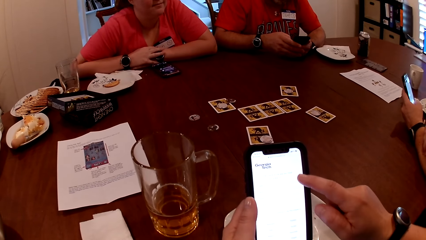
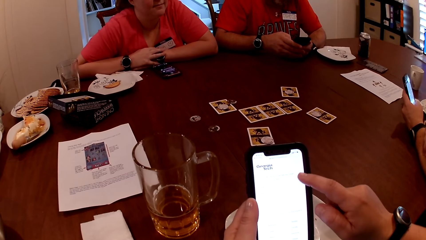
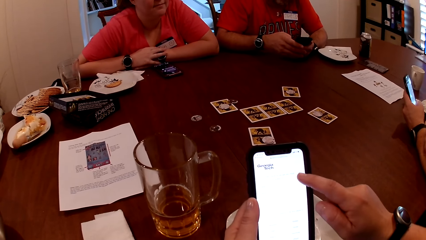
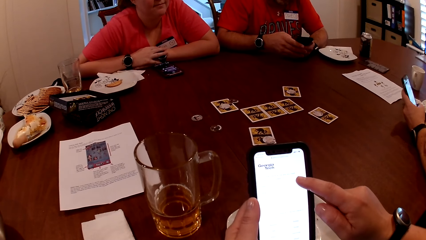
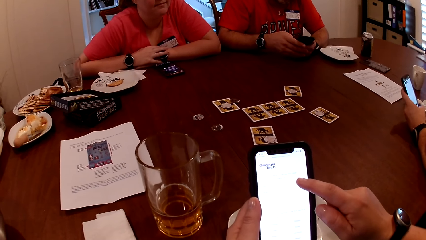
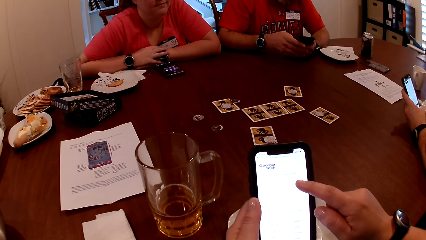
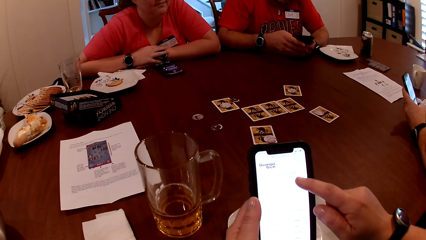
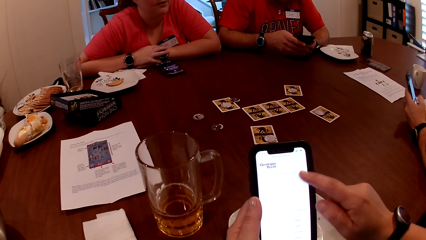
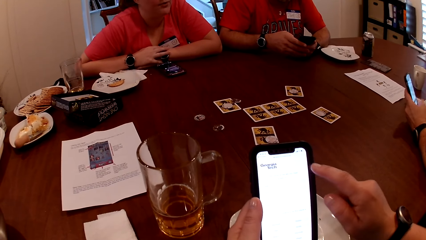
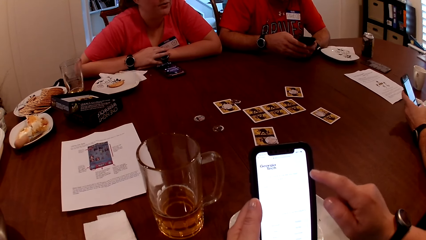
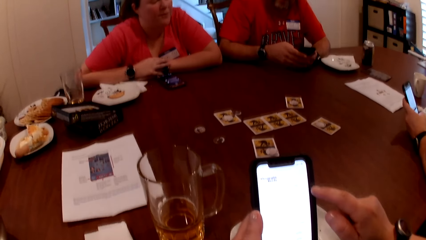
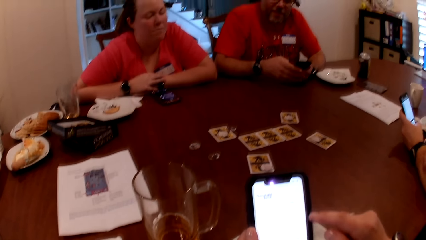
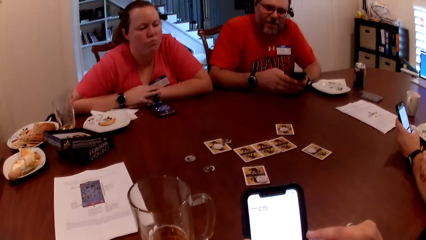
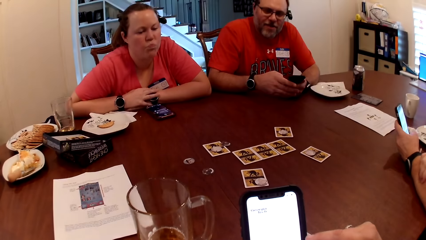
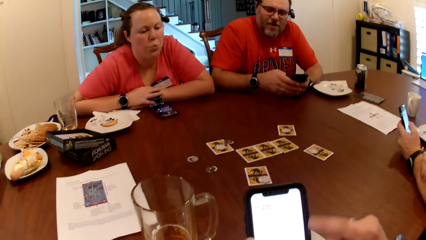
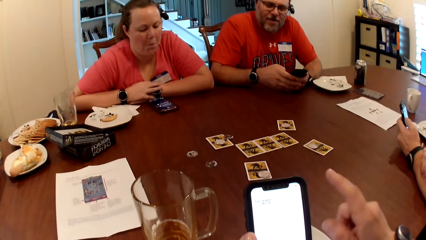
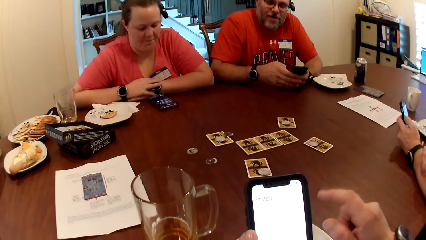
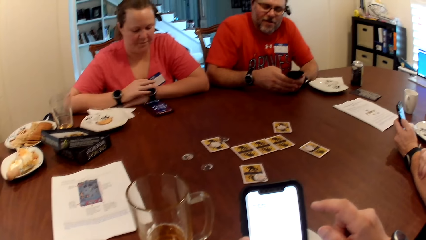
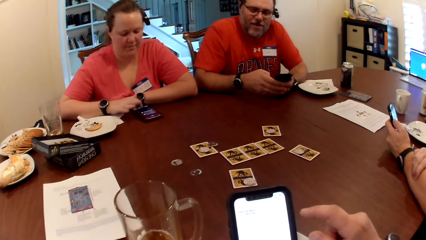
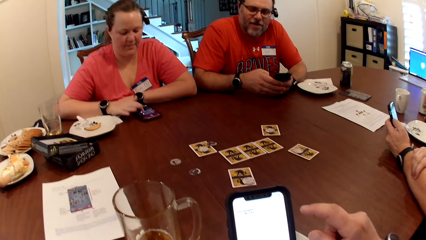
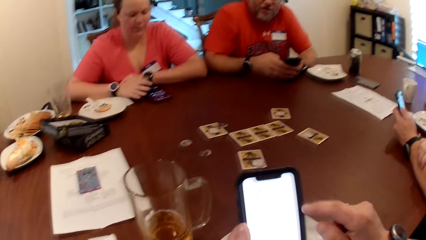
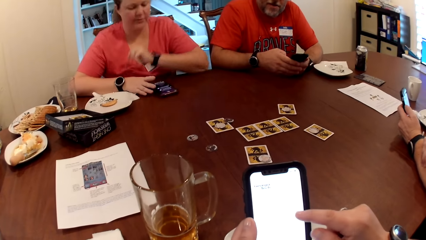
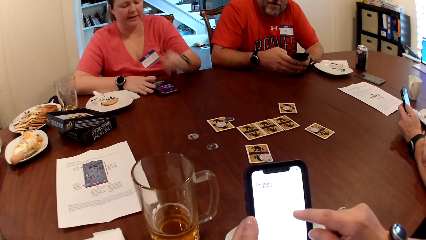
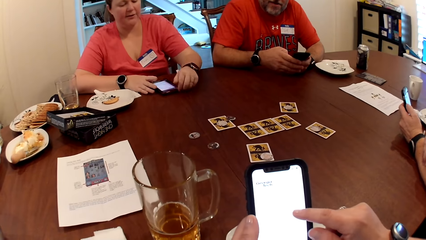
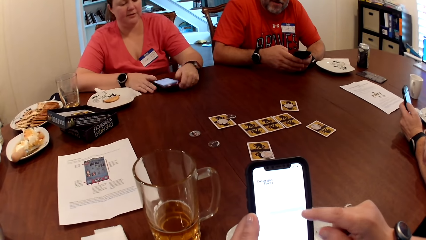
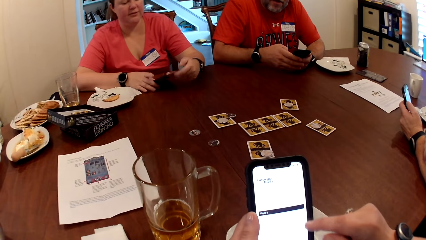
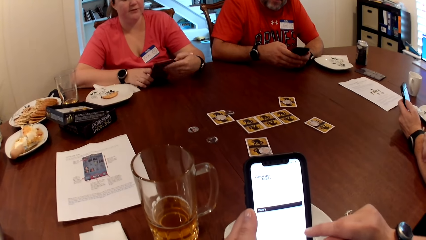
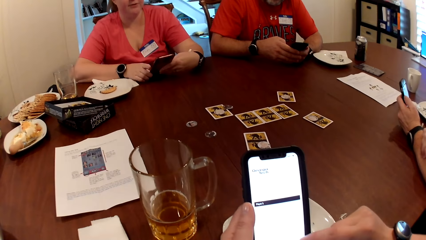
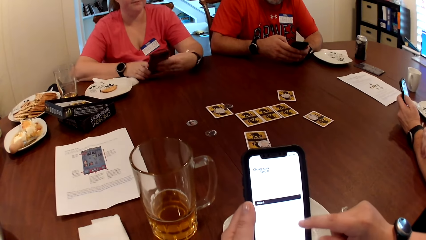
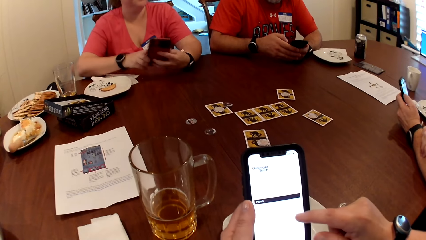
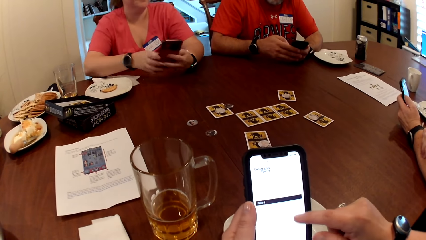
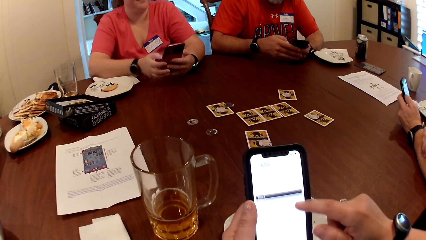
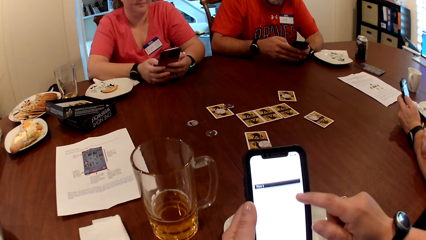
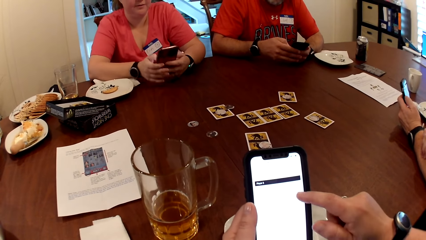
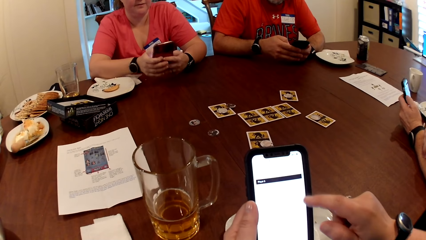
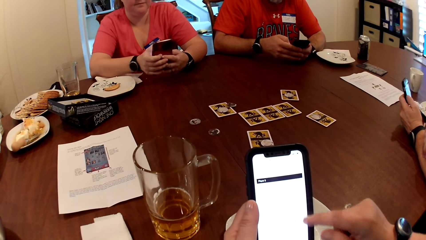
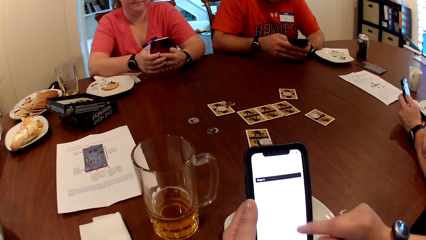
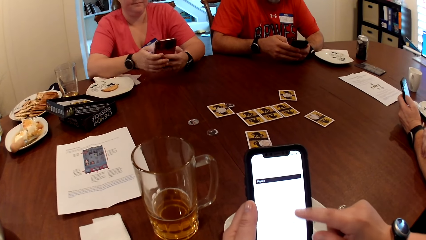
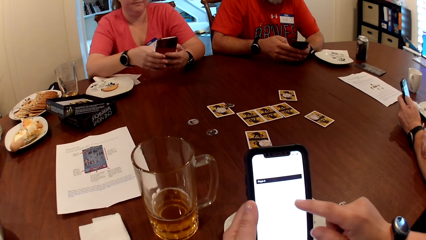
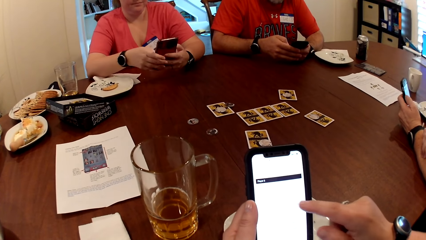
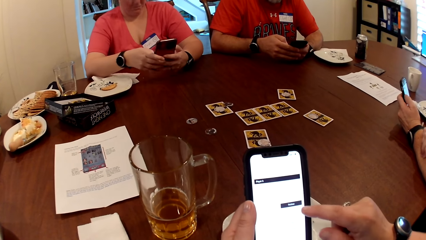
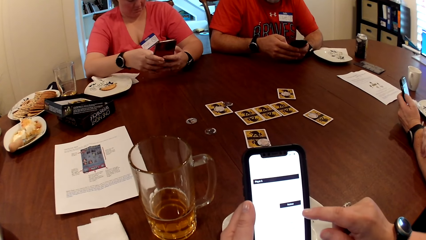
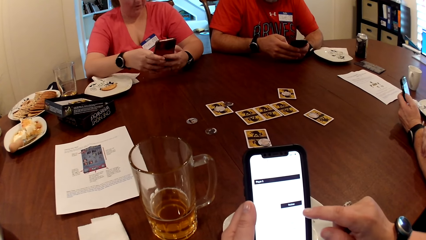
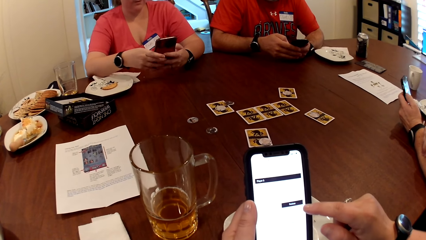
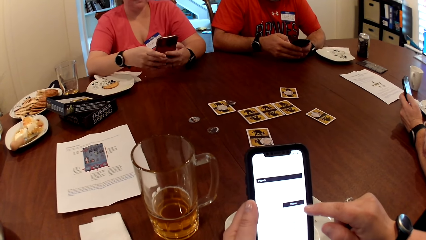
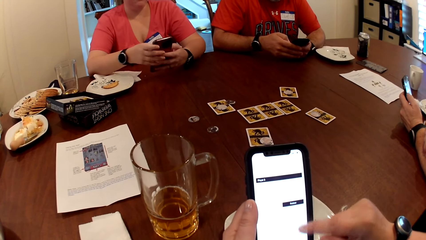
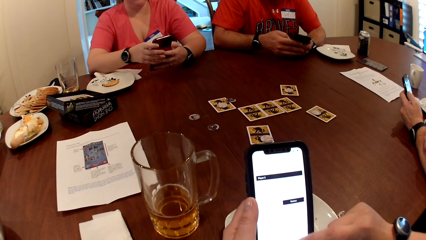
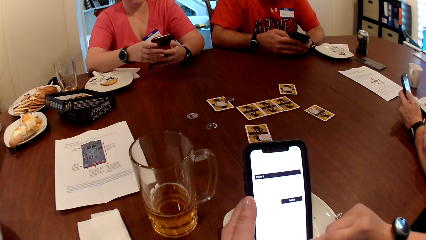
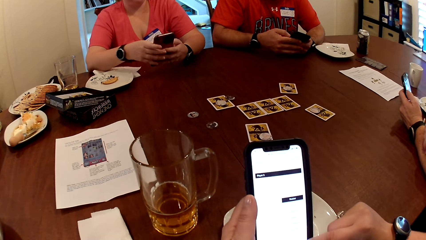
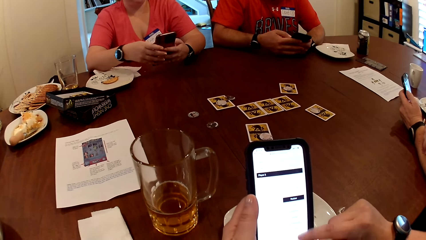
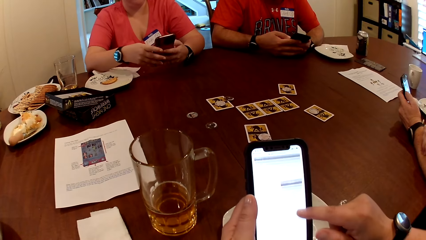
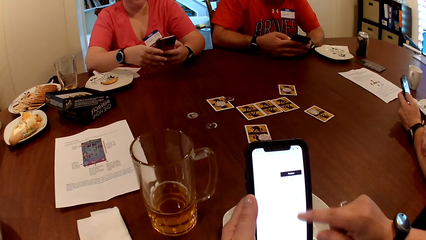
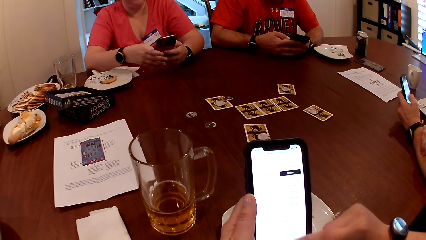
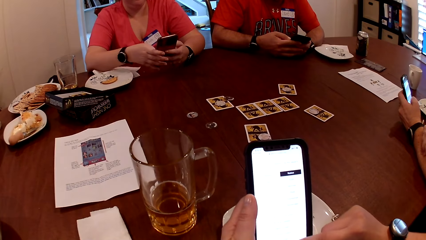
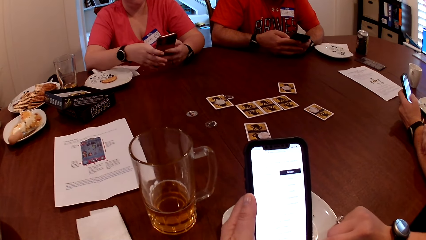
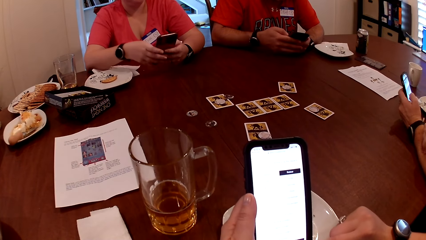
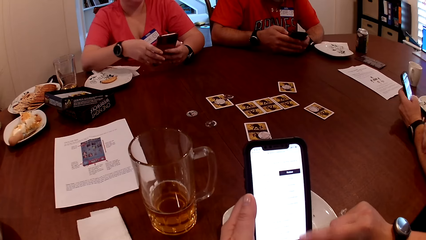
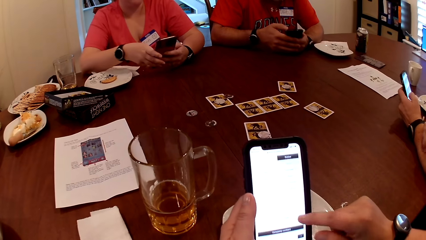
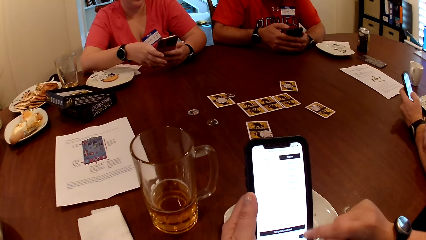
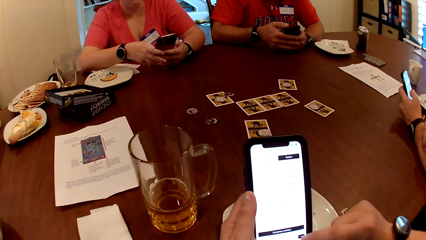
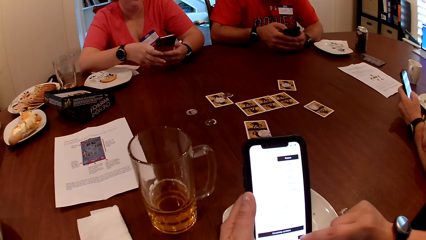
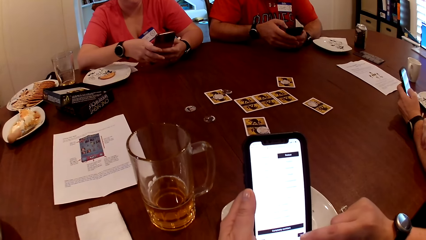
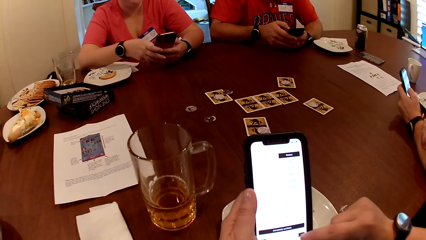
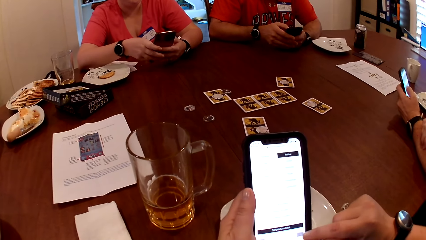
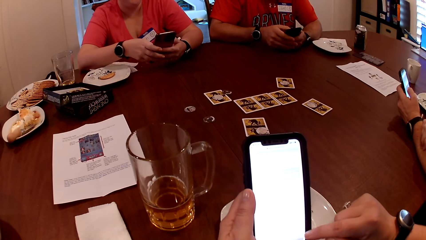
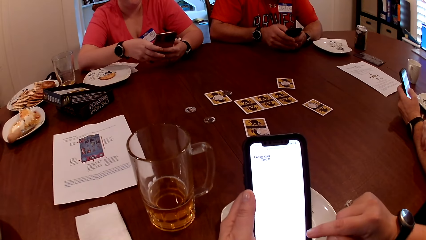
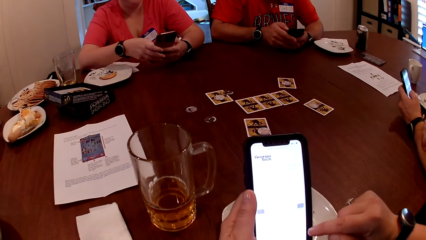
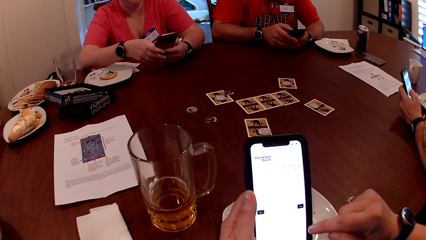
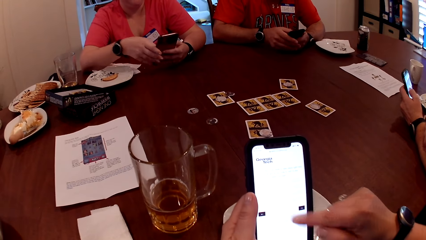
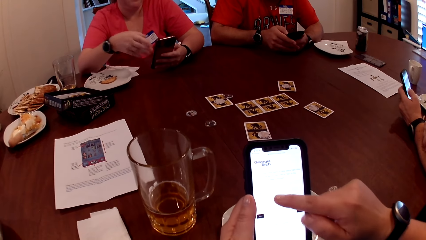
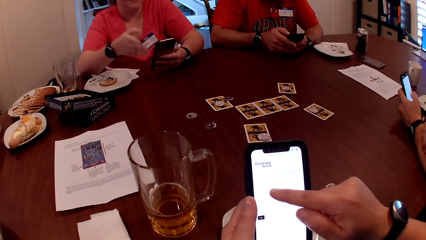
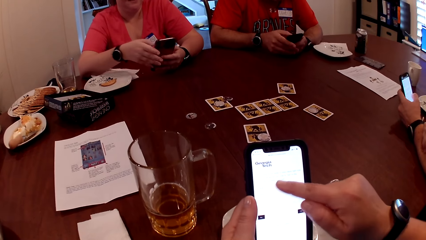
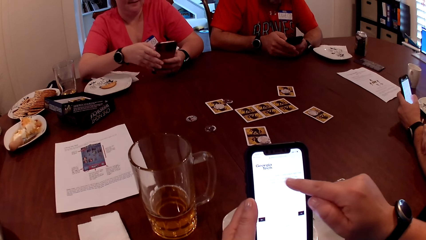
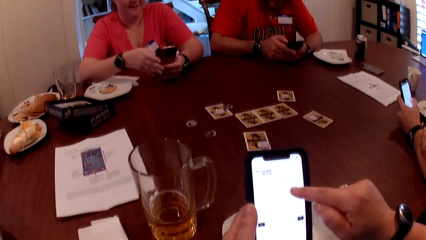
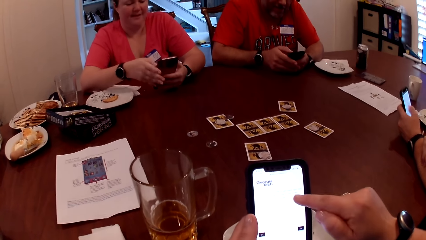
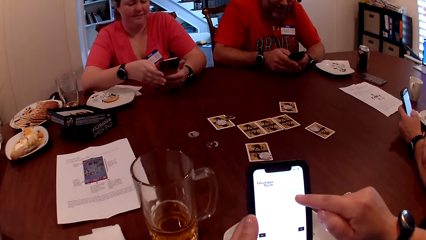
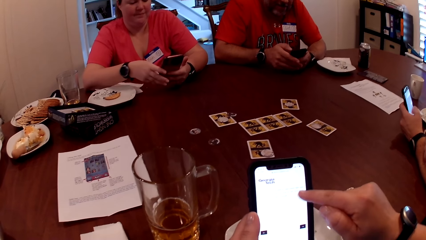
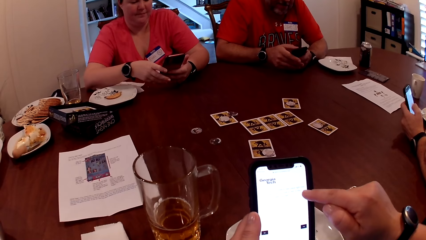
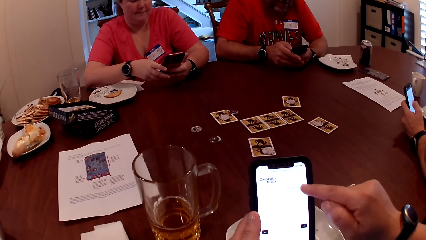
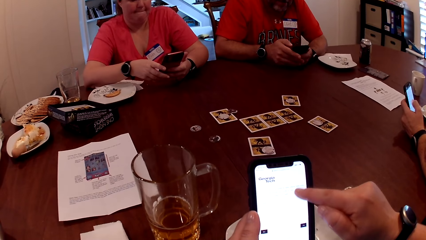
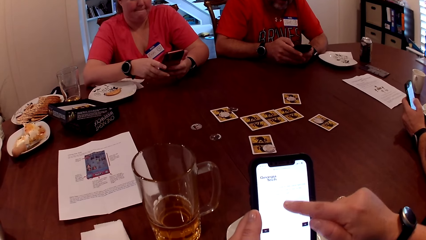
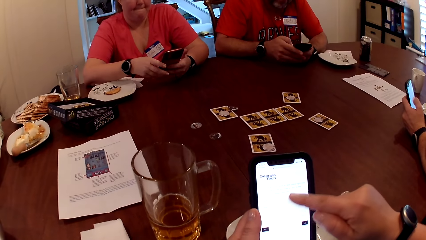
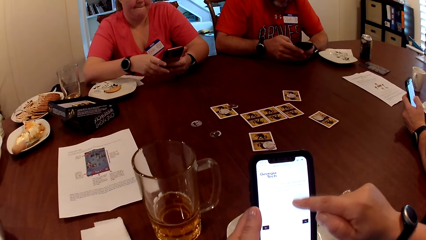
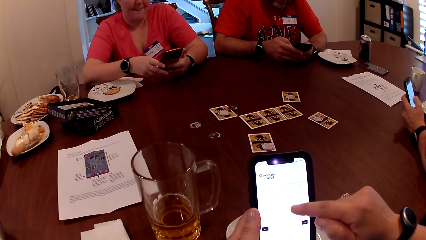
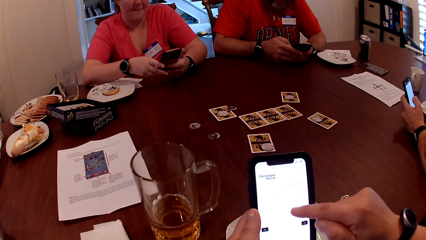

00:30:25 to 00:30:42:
A woman interacts with a man, another man and the camera wearer at the table. The woman picks the phone from the table with her left hand. She operates the phone with her right hand. The camera wearer uses the phone.
